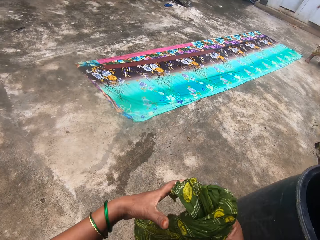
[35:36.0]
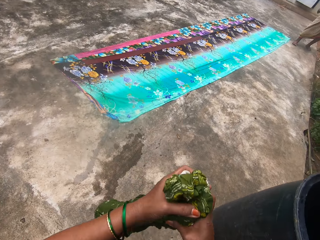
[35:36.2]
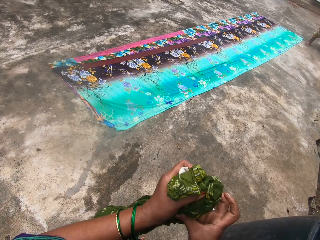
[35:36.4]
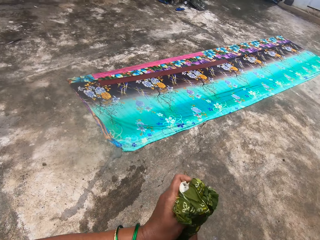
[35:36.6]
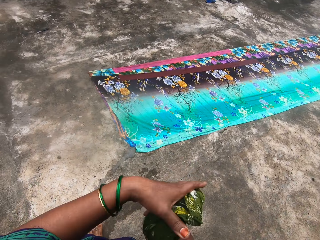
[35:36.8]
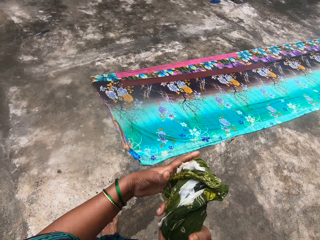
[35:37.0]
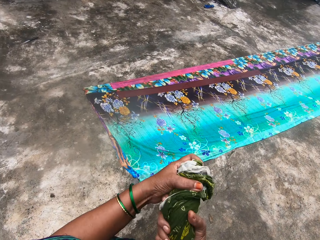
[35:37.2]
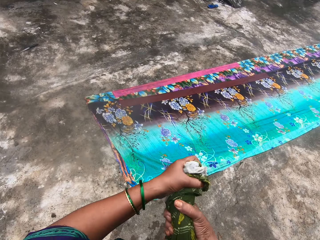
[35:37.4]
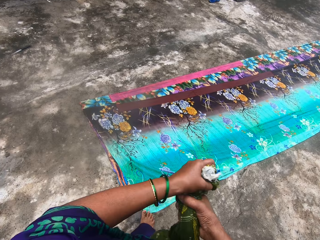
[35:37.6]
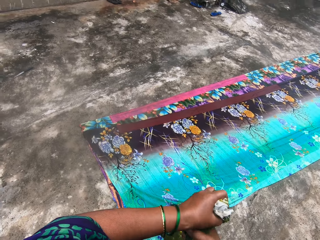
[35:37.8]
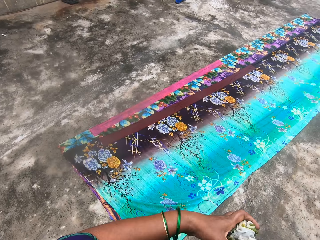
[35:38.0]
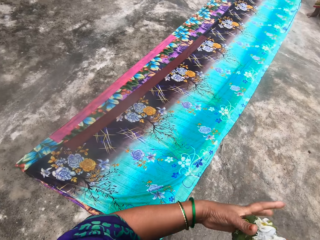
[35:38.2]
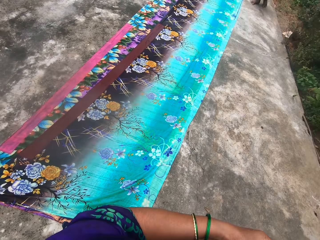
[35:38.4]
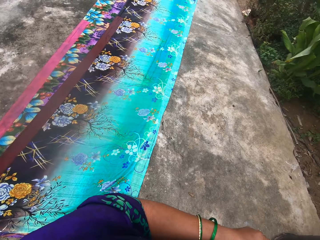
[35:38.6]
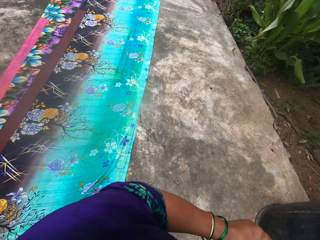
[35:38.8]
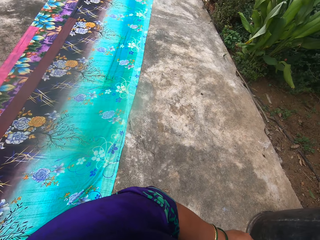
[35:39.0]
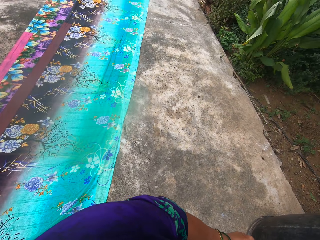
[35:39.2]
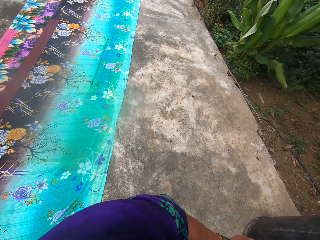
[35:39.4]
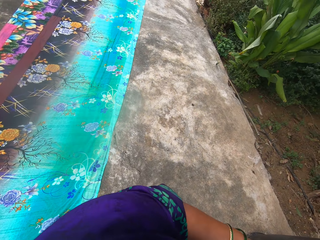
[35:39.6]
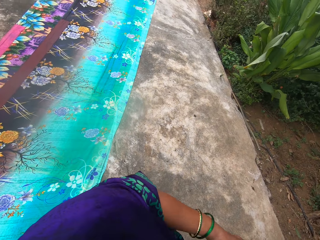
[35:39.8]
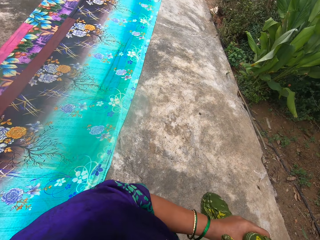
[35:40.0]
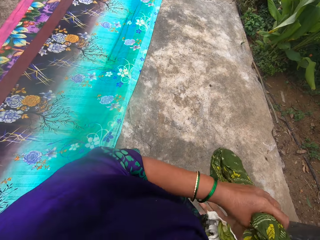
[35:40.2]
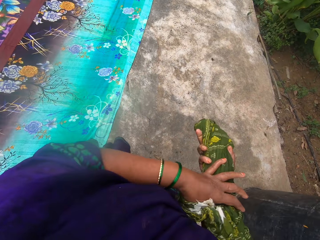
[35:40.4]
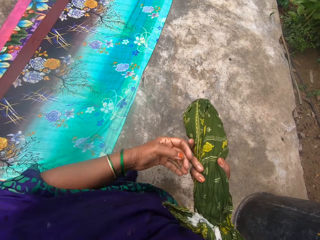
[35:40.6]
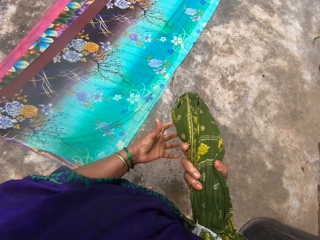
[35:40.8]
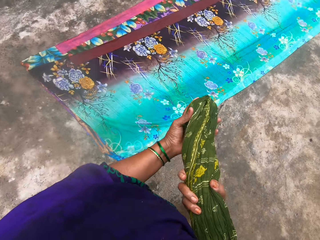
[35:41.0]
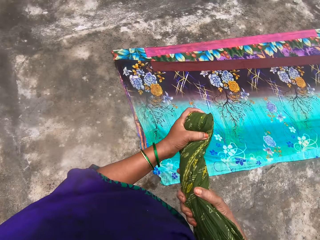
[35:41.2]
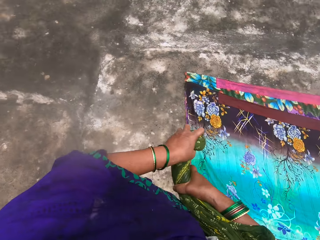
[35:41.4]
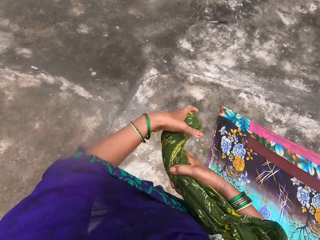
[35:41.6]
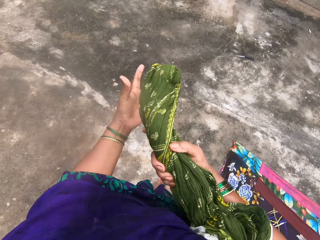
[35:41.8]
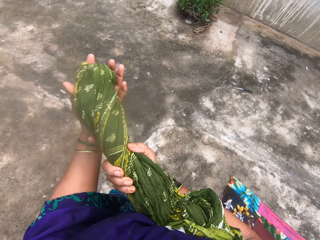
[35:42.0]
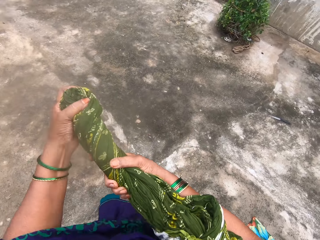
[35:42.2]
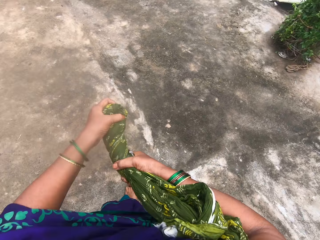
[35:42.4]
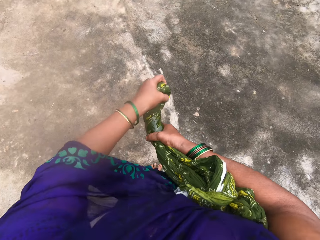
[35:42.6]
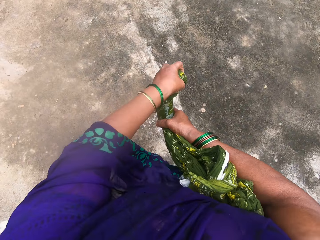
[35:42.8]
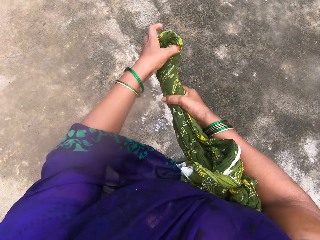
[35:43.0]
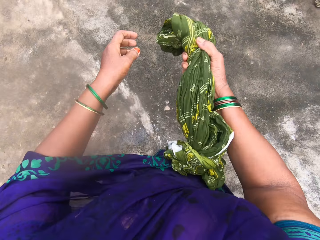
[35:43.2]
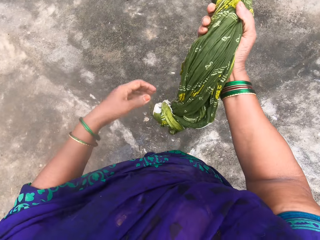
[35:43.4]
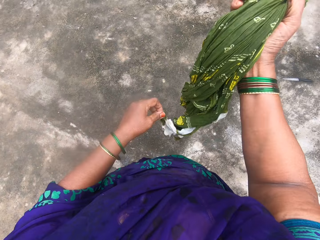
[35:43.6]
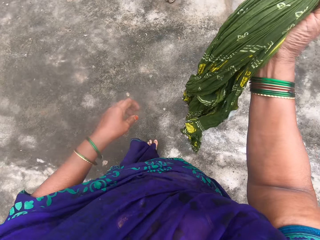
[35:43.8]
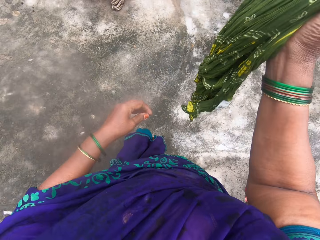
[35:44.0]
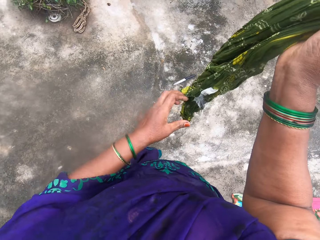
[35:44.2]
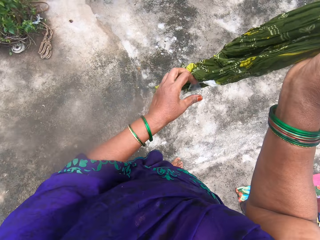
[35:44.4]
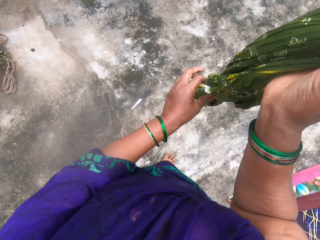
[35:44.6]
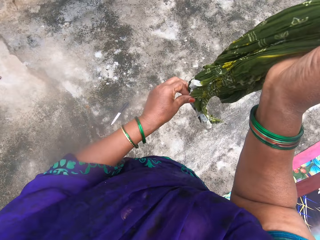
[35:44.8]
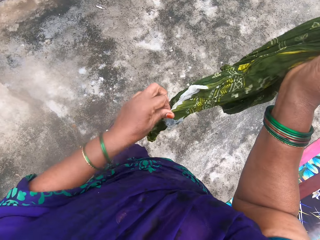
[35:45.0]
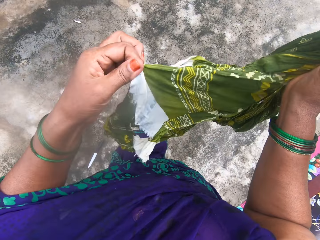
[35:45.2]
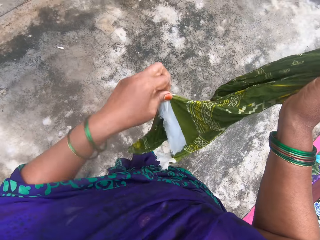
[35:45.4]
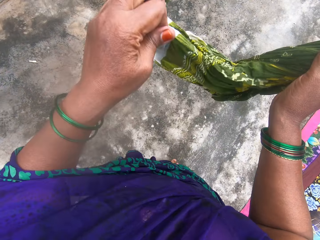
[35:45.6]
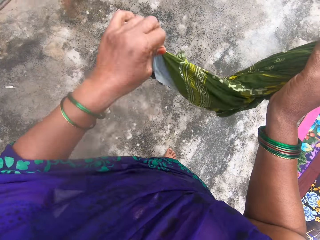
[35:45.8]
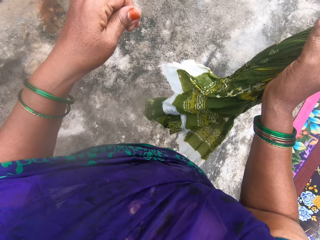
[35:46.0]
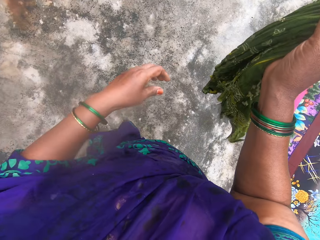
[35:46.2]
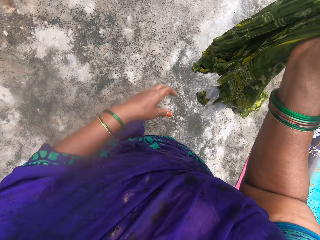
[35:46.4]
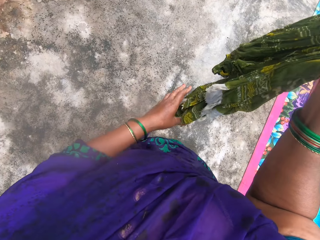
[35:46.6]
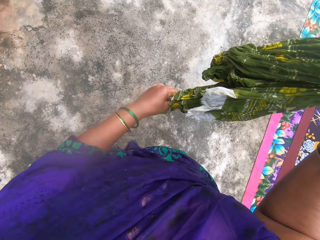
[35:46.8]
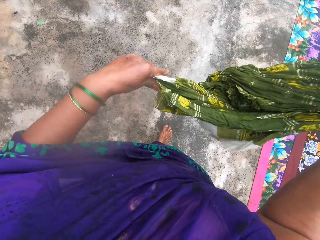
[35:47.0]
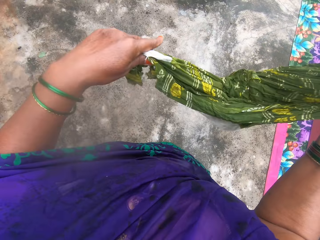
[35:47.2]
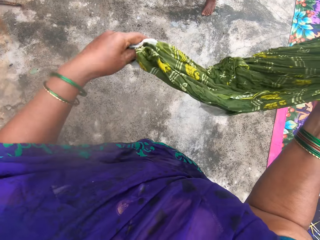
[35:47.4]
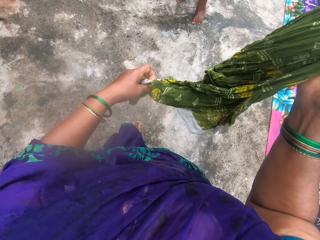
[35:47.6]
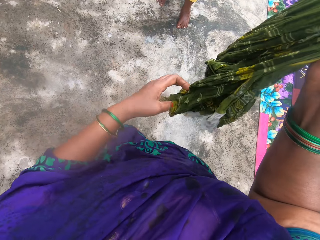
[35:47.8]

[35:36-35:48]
The camera wearer lowers her hand and squeezes out the water in the cloth with her hands. She stretches out the cloth.

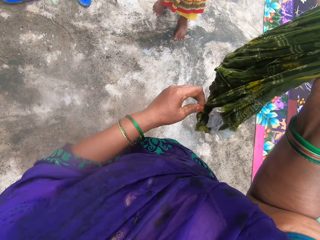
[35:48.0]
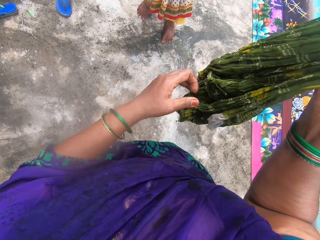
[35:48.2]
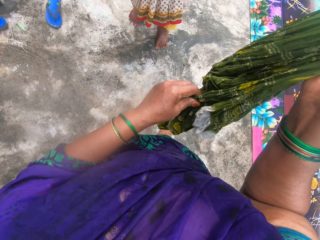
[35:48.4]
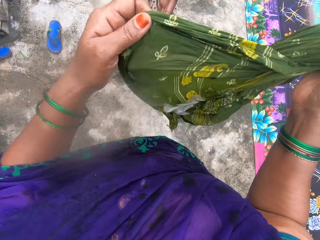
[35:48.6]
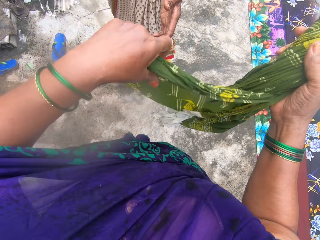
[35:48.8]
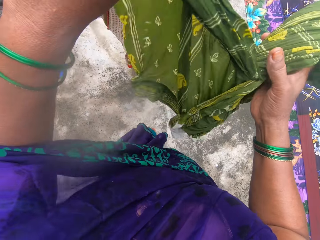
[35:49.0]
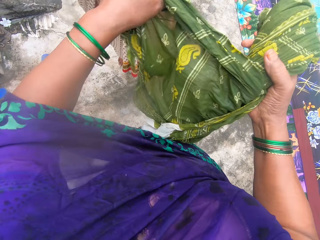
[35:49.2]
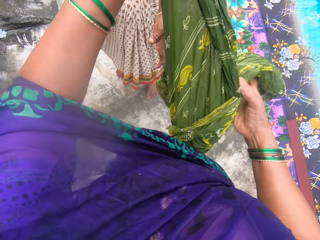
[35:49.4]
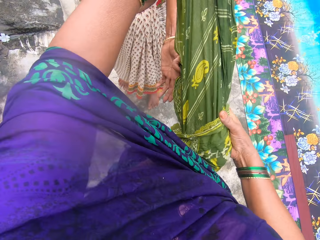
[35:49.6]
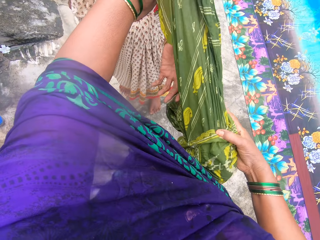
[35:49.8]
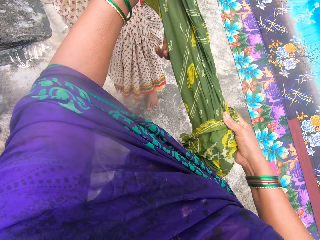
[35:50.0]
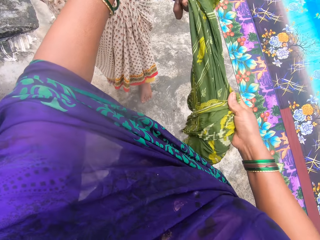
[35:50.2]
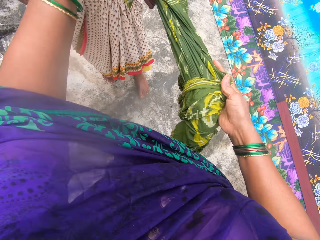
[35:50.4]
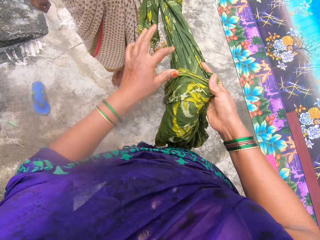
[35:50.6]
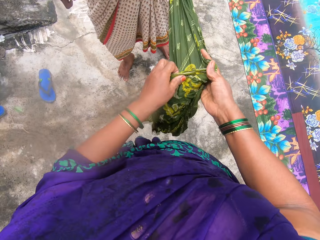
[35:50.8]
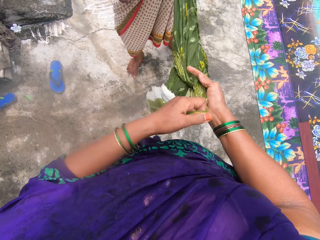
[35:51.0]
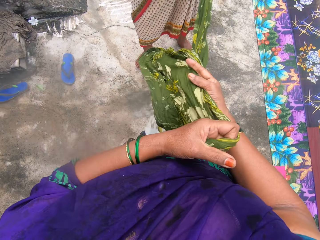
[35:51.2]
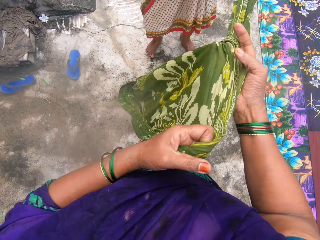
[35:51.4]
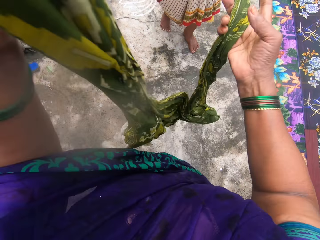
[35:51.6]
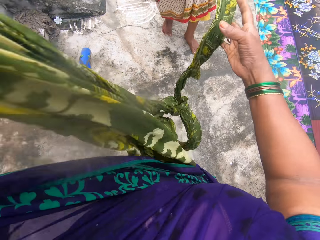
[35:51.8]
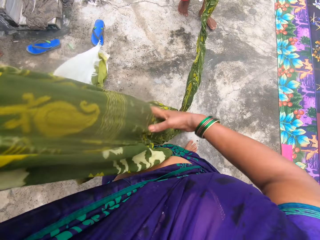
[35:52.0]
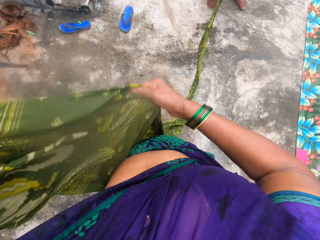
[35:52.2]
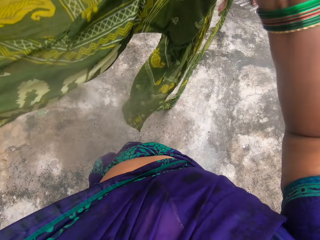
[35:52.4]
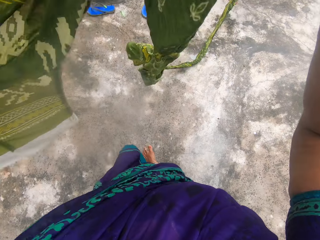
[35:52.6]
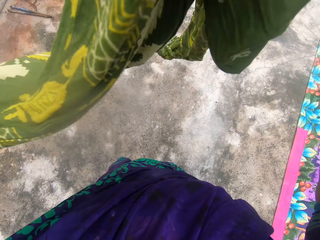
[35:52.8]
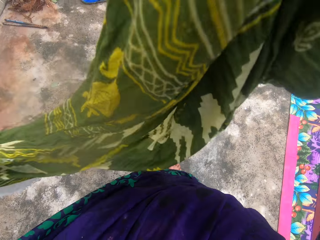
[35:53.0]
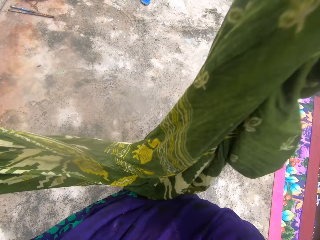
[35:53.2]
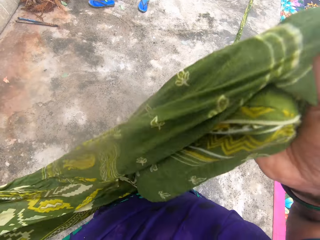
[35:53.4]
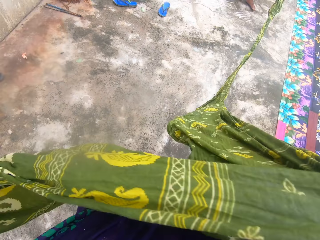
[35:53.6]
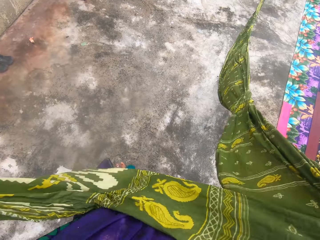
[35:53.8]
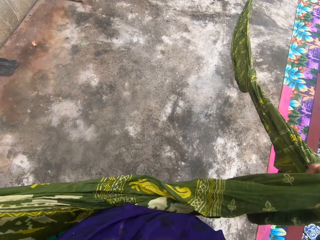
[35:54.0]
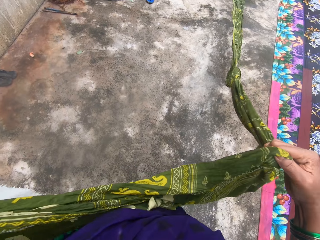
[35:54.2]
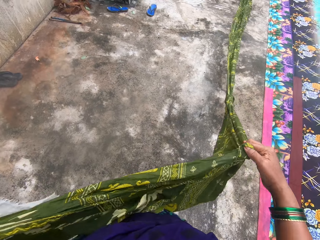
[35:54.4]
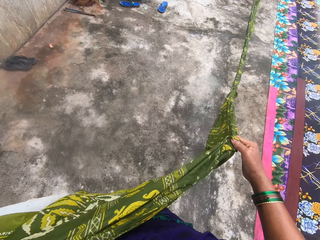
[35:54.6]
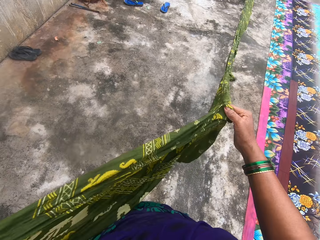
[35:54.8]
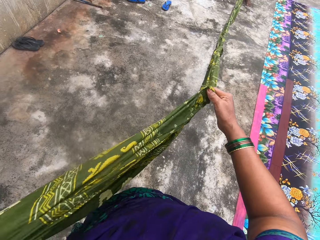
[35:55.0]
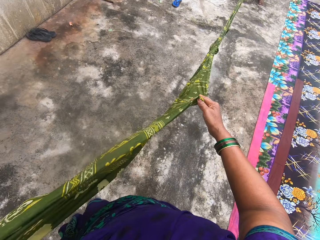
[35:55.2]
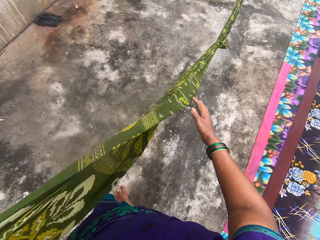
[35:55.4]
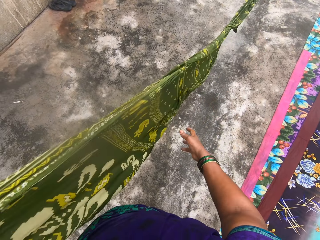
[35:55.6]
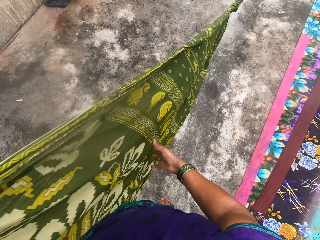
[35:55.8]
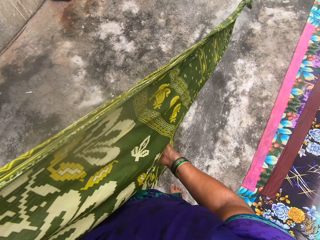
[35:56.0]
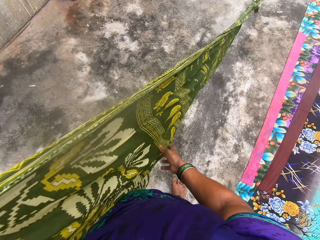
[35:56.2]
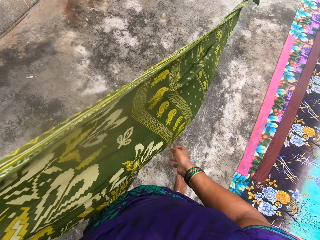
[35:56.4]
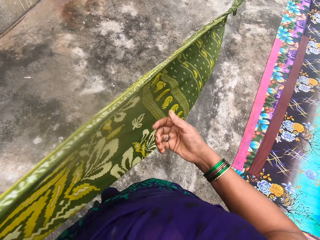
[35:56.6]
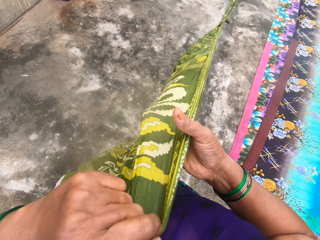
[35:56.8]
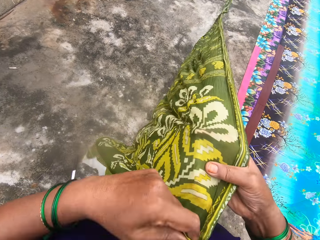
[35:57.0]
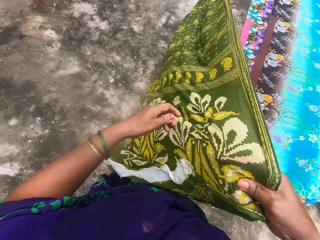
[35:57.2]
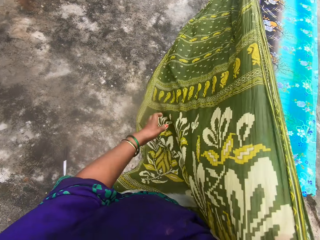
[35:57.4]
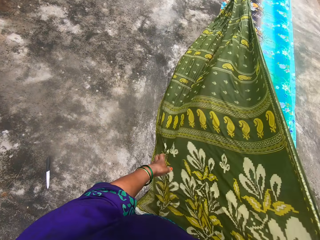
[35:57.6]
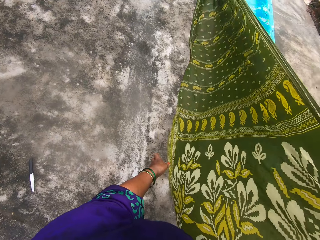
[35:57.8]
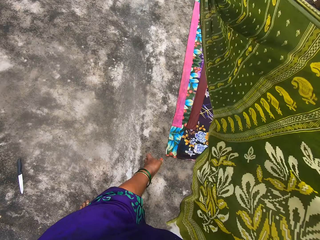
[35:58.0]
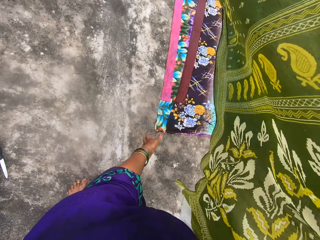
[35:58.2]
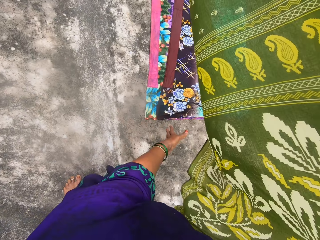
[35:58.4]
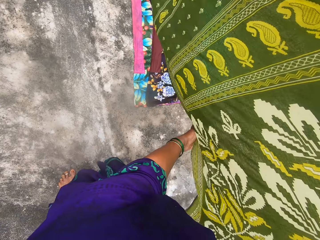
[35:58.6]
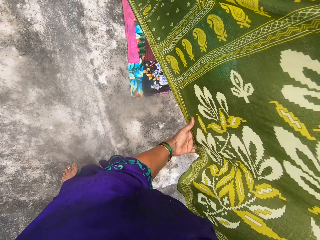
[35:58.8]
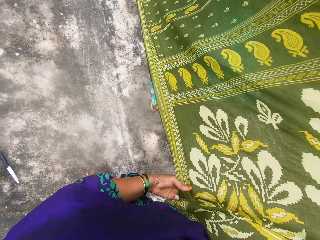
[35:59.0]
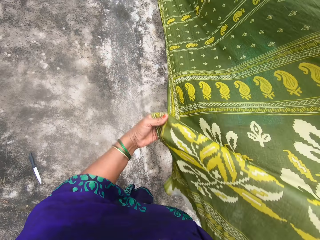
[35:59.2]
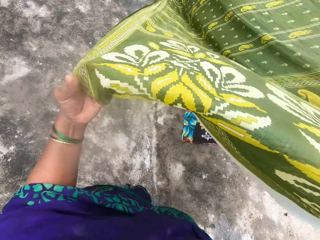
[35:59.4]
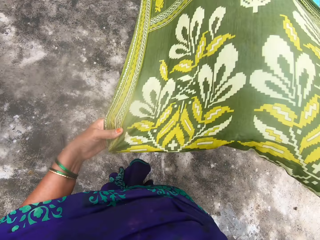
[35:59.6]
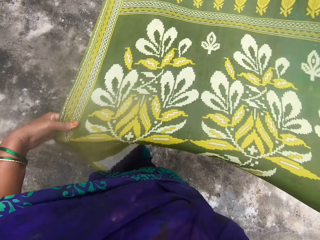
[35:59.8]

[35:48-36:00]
A person stretches her hand. The camera wearer gives the person a part of the cloth. The person holds the cloth and moves backwards. The camera wearer stretches out the cloth. They move backwards. They stretch out the cloth. They hold the cloth edges.
